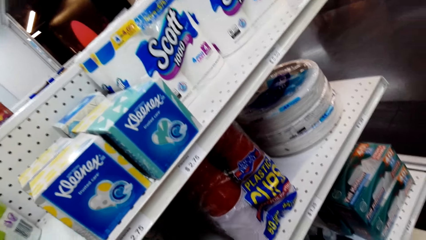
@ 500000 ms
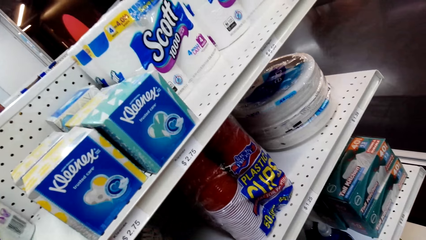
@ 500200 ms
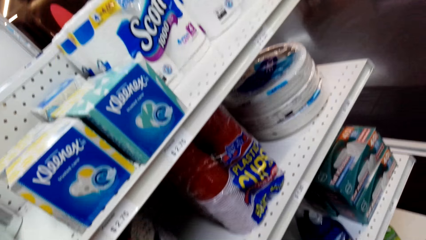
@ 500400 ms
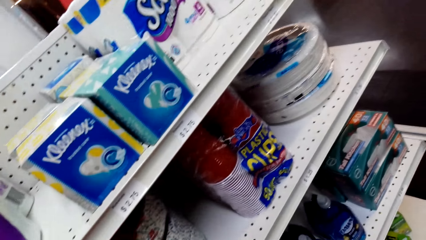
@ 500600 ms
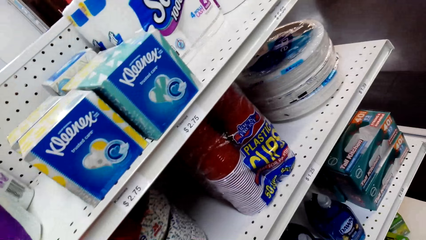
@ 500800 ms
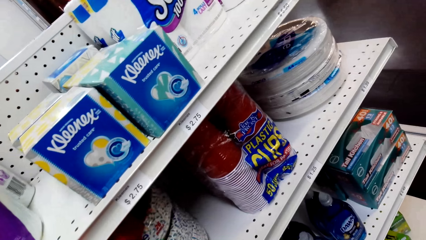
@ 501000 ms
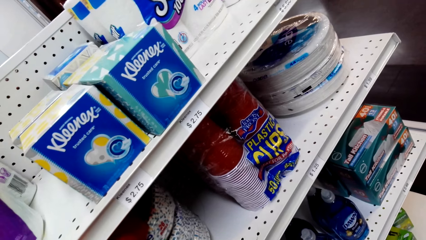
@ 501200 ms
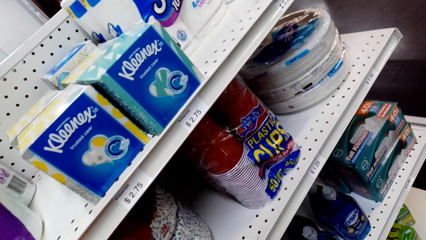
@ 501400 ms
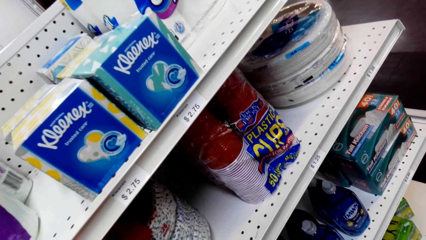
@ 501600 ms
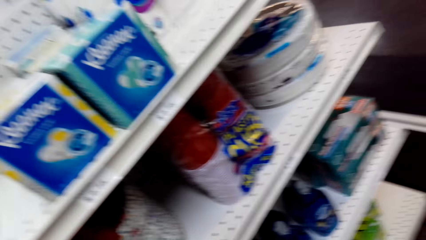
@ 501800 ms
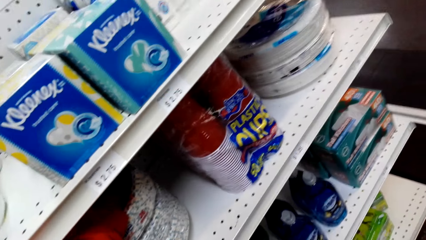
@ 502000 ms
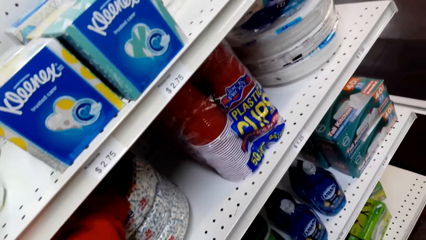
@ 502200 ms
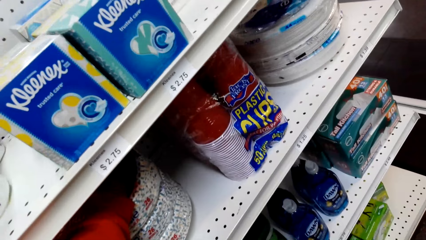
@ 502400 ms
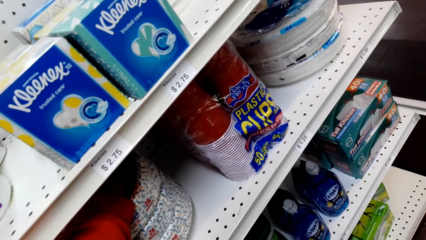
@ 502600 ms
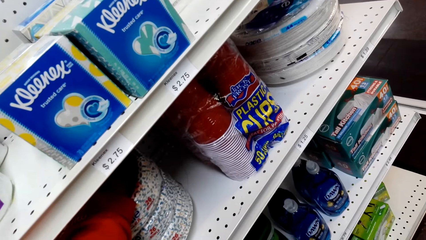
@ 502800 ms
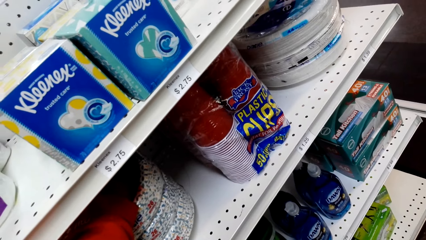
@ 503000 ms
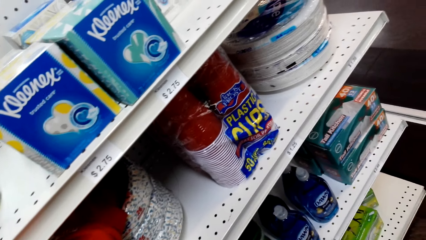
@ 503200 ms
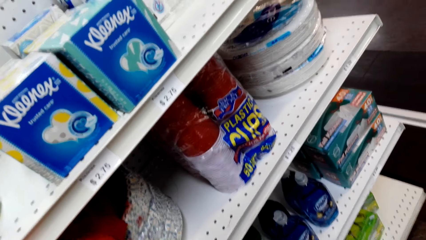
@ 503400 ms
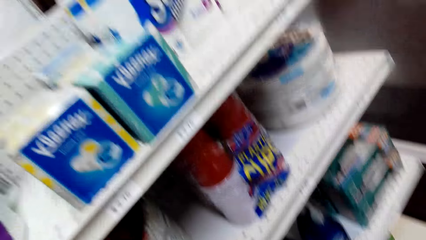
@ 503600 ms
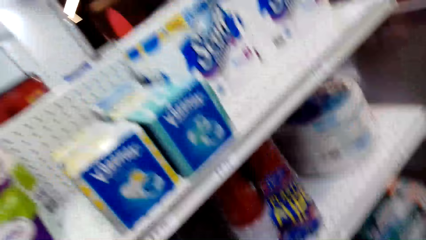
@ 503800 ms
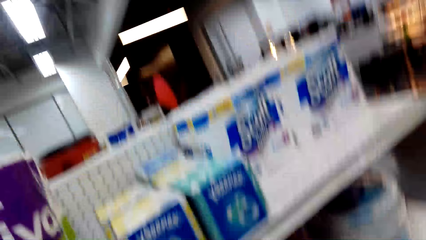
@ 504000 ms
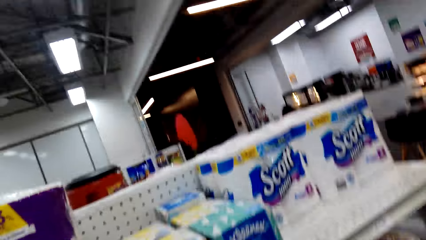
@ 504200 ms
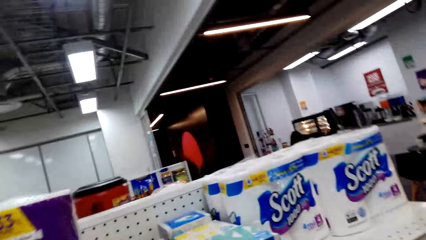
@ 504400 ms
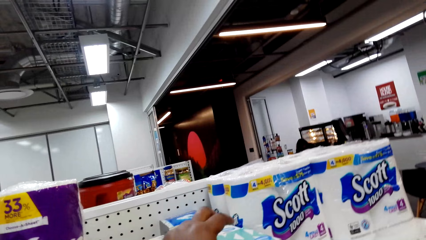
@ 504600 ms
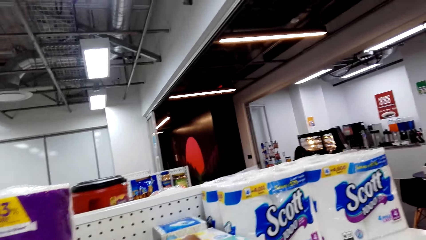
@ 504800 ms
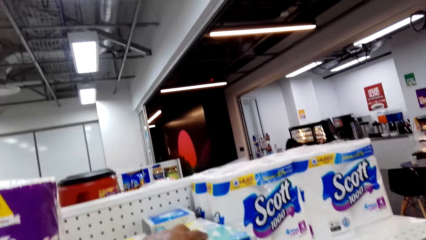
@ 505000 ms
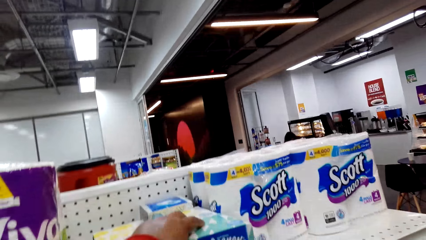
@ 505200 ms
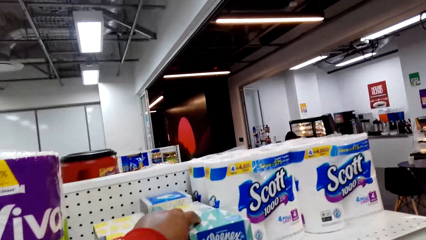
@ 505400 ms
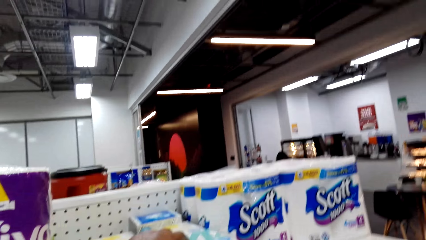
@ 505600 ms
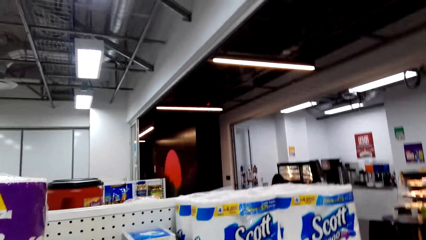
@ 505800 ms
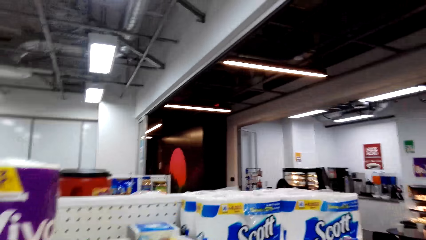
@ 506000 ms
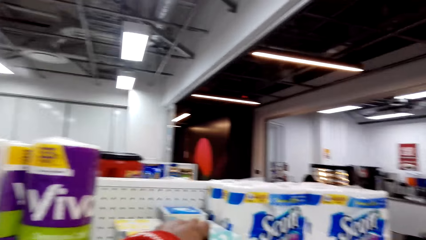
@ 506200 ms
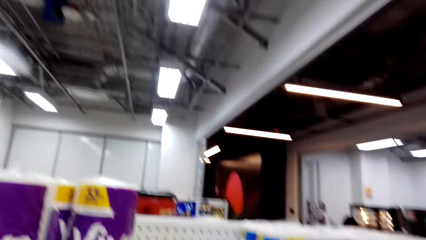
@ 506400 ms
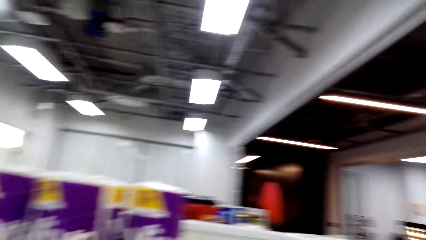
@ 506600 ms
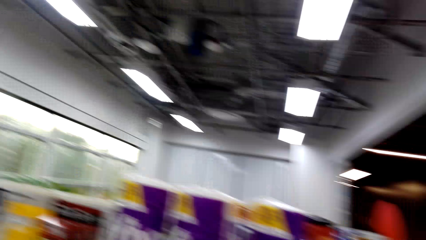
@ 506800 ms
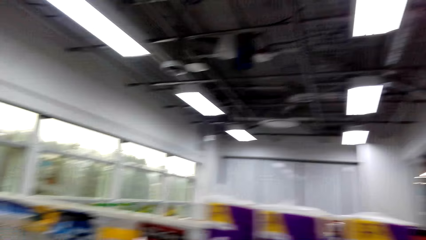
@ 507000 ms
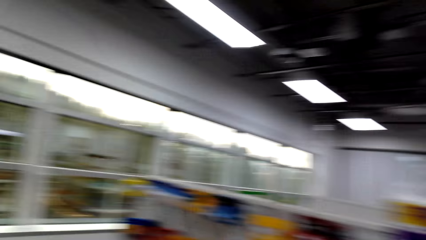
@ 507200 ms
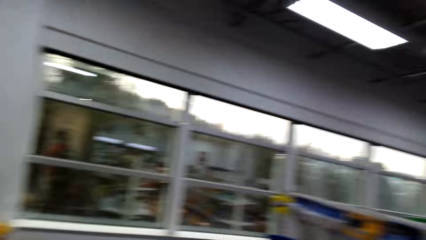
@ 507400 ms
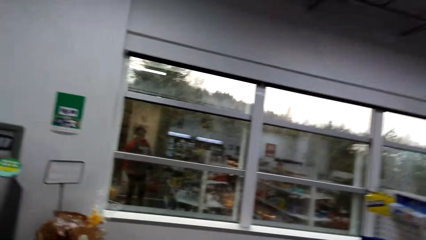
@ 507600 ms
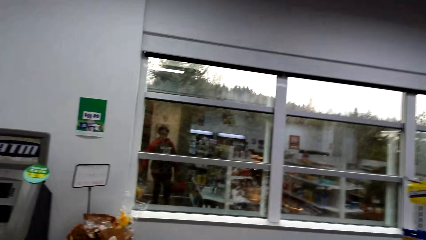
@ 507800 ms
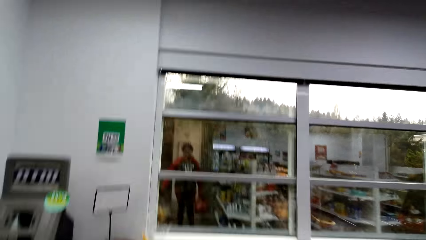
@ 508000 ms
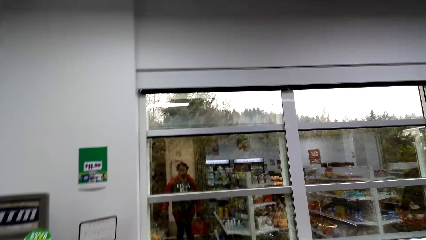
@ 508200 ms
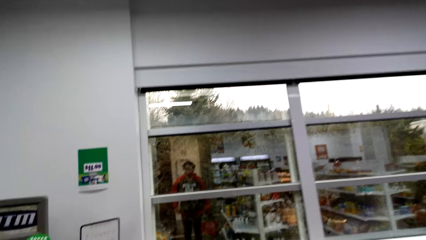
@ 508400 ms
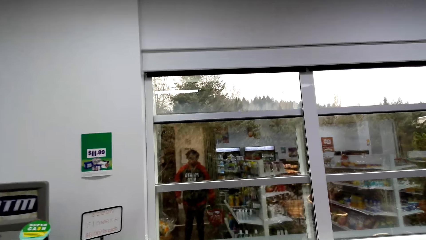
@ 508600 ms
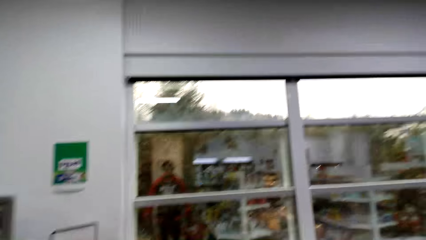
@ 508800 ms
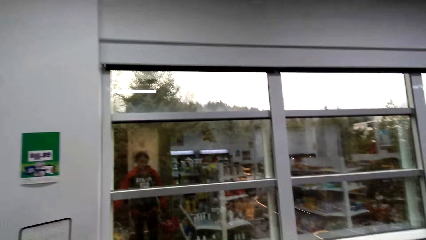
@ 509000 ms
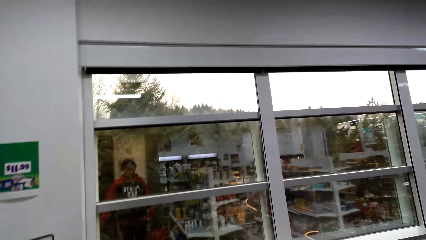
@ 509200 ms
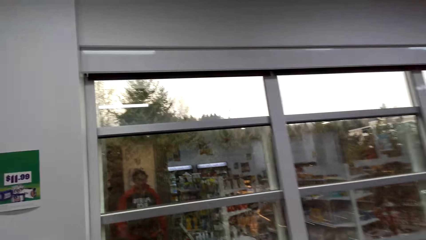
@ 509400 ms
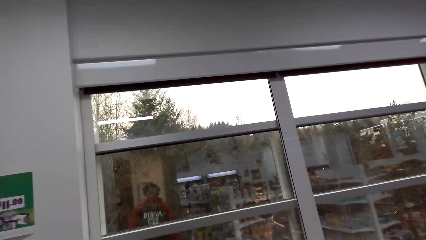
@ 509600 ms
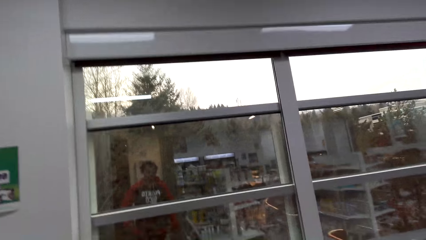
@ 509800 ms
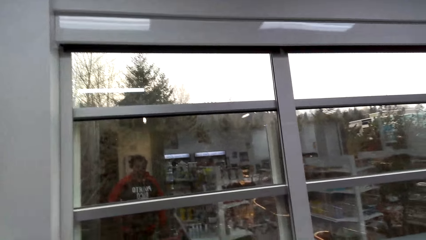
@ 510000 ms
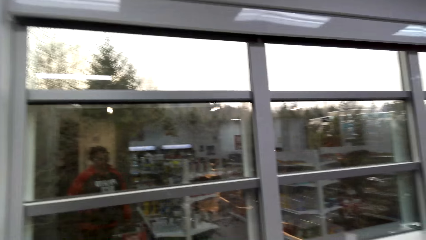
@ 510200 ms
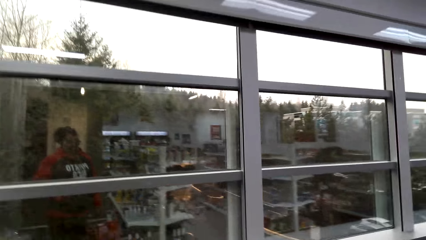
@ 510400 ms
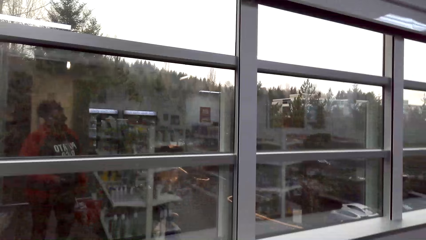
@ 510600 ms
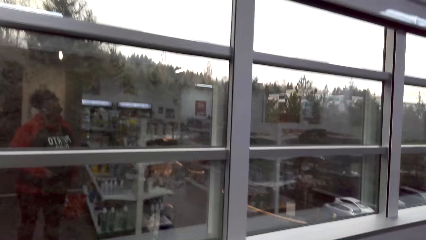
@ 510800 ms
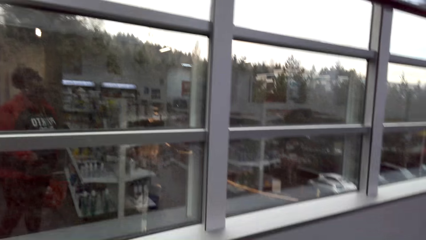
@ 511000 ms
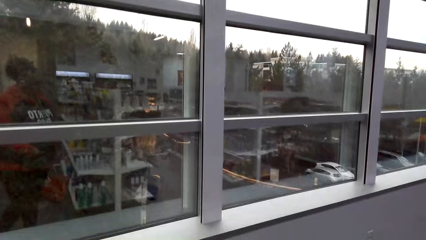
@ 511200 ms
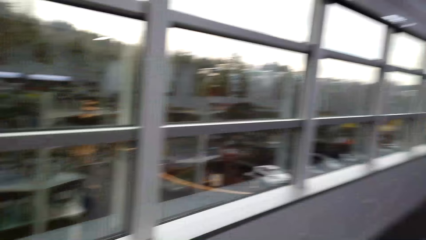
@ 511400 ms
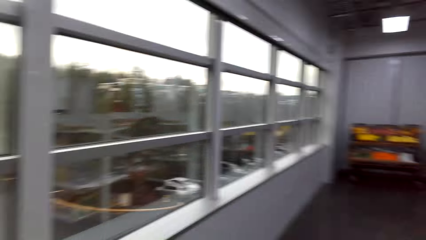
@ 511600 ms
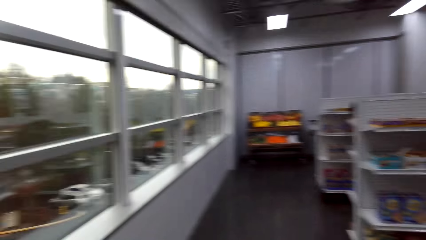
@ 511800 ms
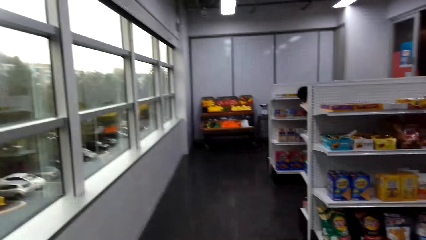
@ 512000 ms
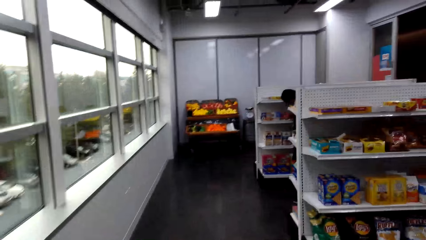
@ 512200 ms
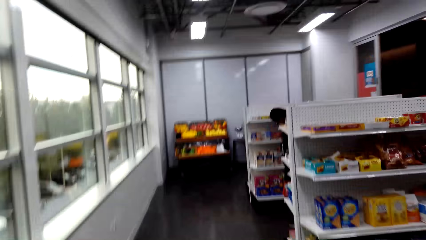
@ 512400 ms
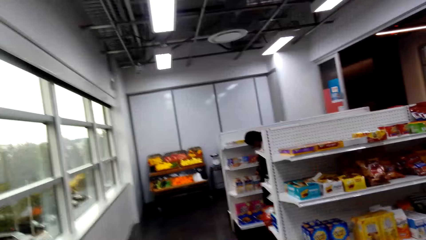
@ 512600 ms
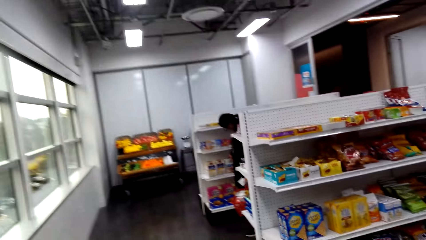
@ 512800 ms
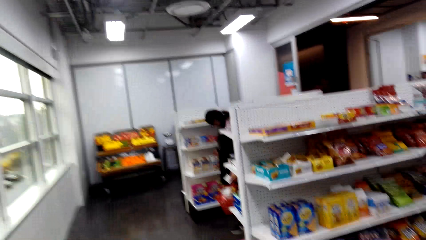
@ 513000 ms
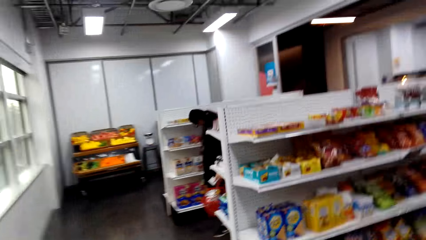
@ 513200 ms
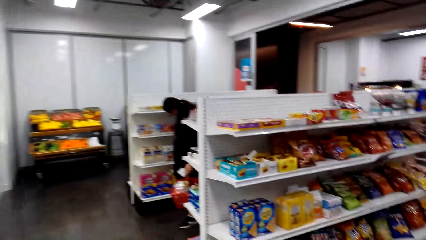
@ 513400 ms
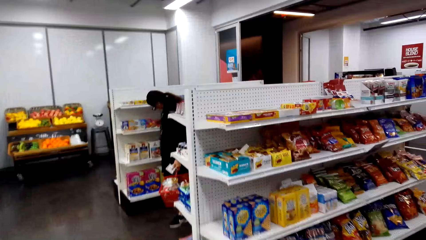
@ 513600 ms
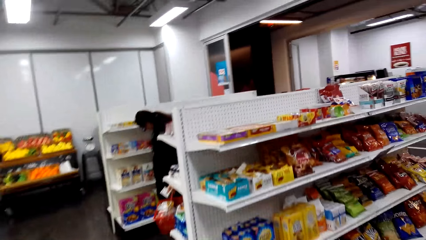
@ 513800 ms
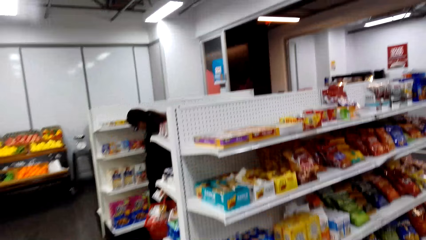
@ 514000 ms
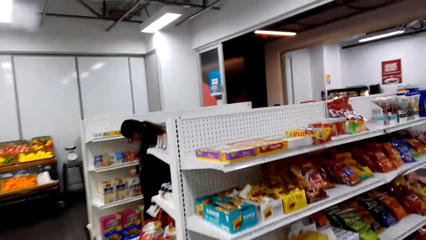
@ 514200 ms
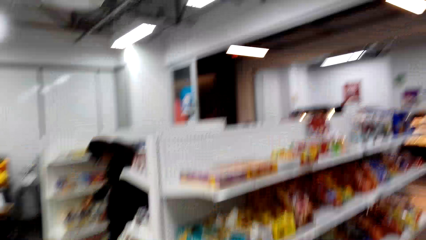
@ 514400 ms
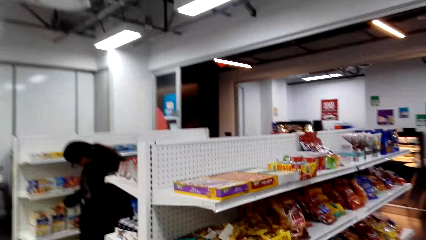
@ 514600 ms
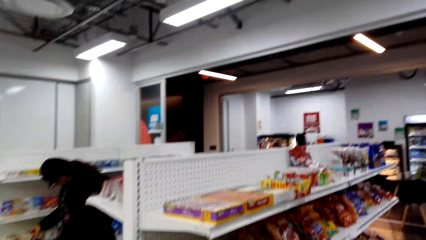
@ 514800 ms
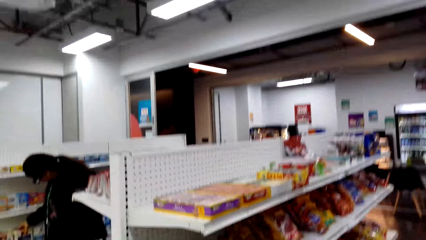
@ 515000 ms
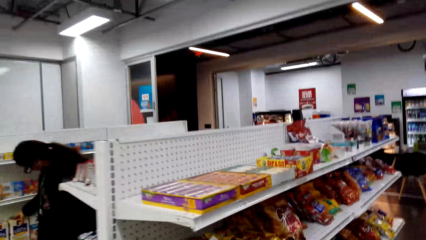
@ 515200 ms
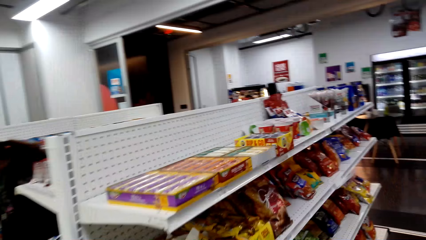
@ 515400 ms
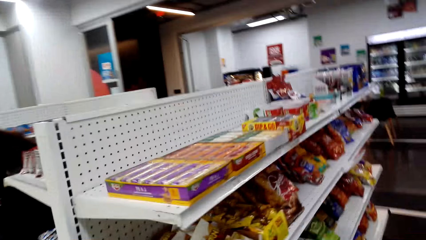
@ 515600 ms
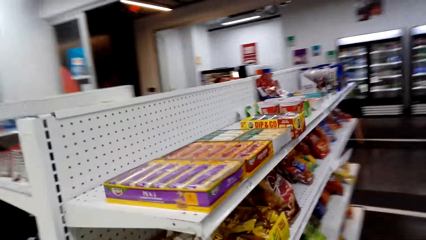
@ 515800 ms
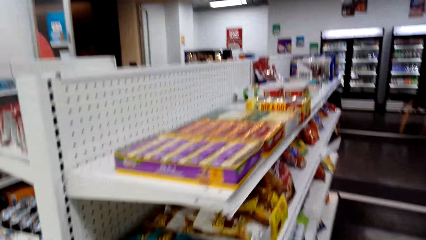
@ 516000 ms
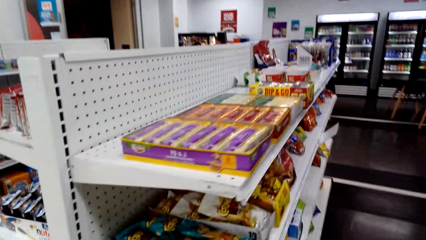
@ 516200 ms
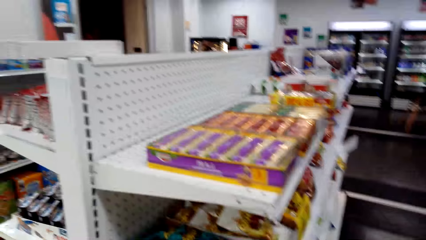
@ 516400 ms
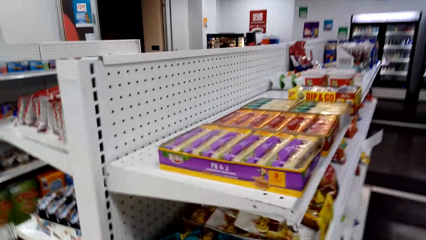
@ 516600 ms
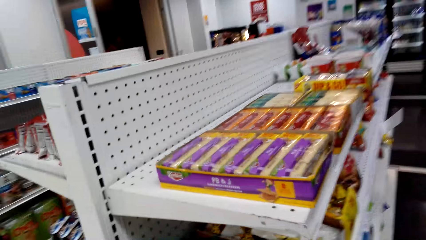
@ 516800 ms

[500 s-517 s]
The camera wearer touches the serviette. They walk towards the window. They walk around. They stare at the shelf.
